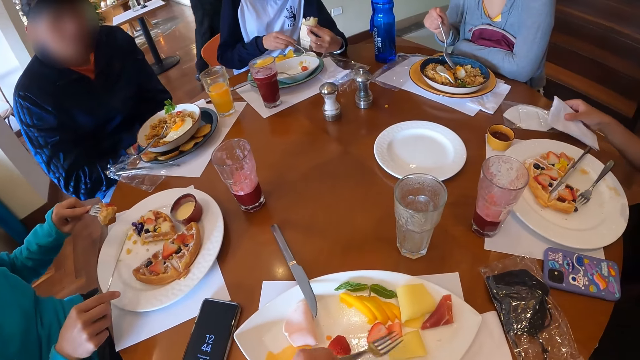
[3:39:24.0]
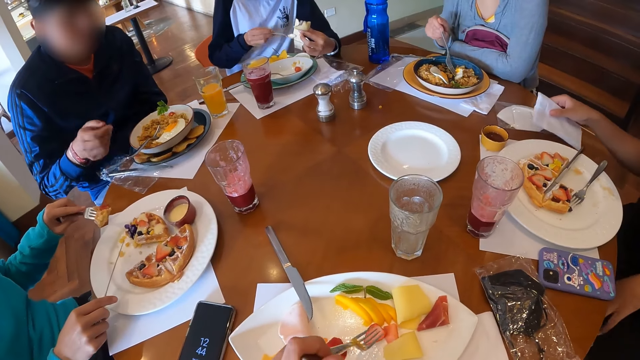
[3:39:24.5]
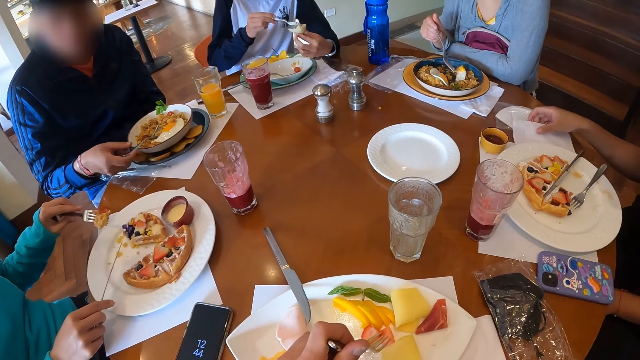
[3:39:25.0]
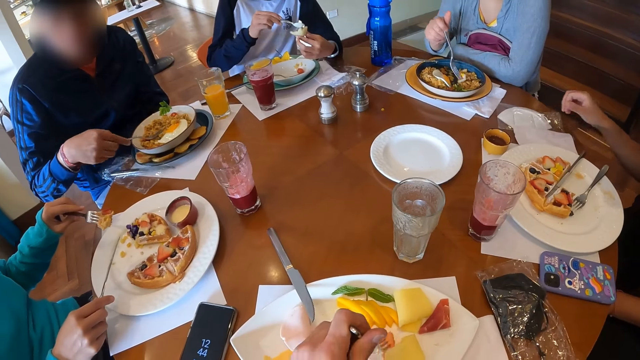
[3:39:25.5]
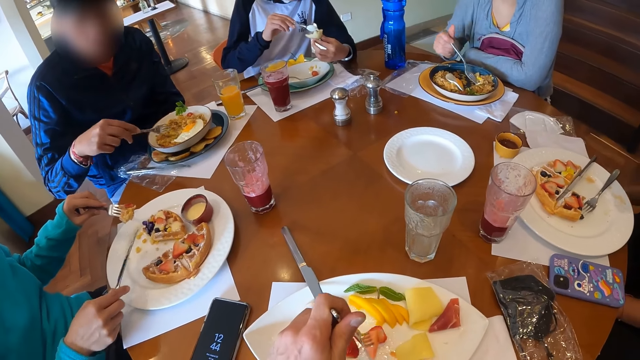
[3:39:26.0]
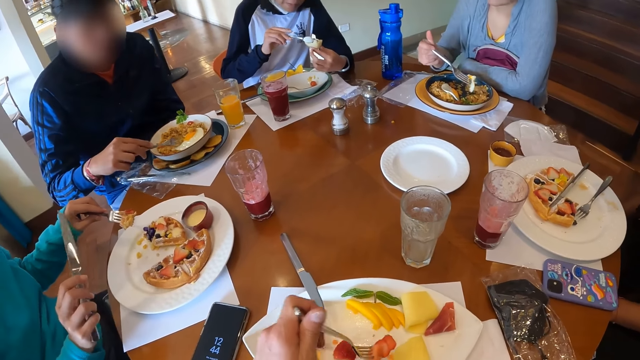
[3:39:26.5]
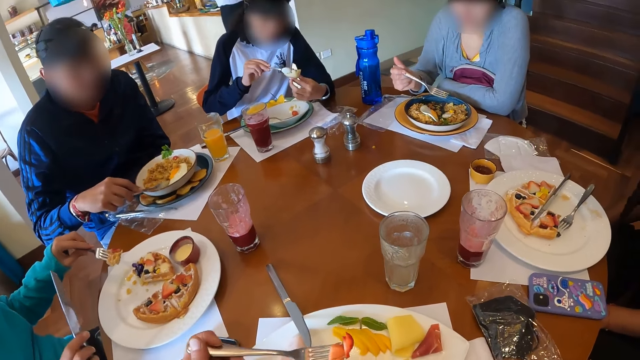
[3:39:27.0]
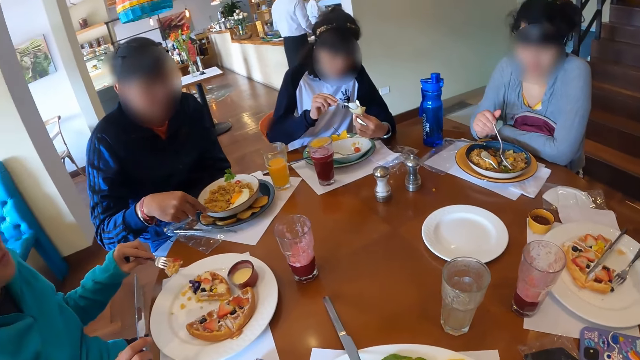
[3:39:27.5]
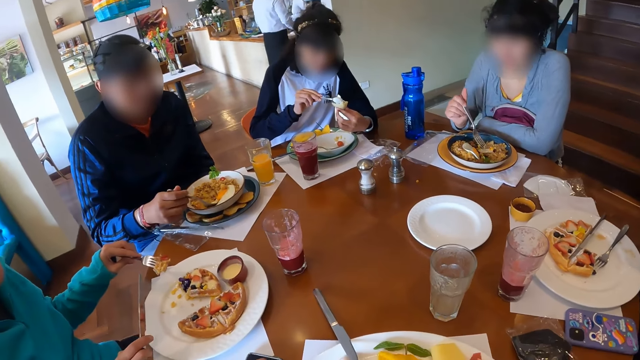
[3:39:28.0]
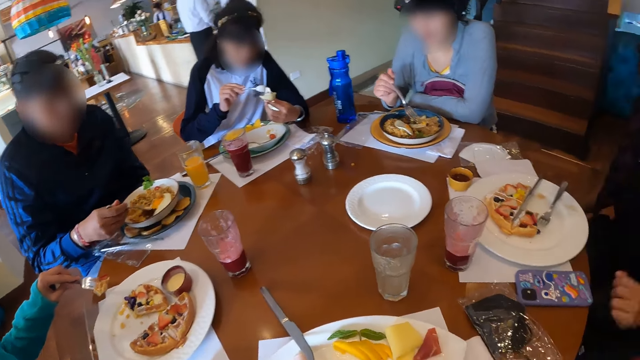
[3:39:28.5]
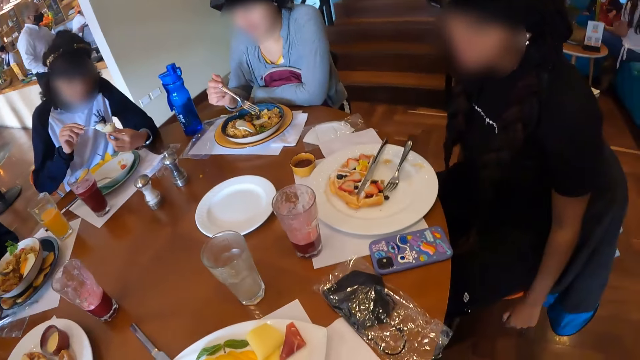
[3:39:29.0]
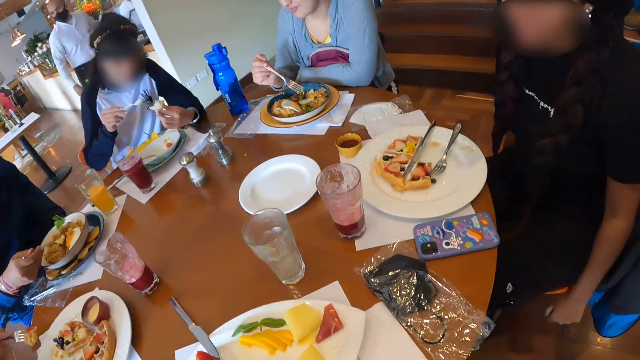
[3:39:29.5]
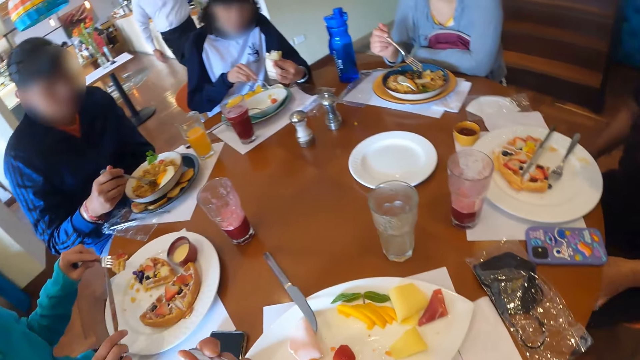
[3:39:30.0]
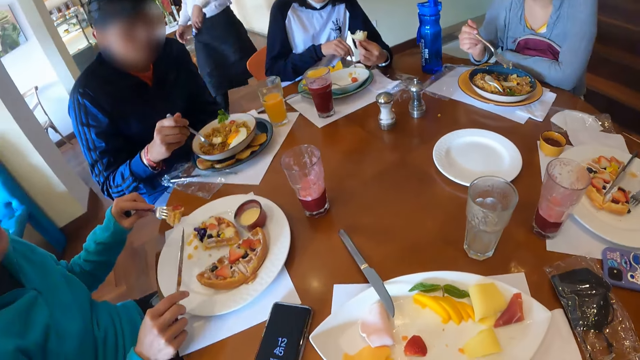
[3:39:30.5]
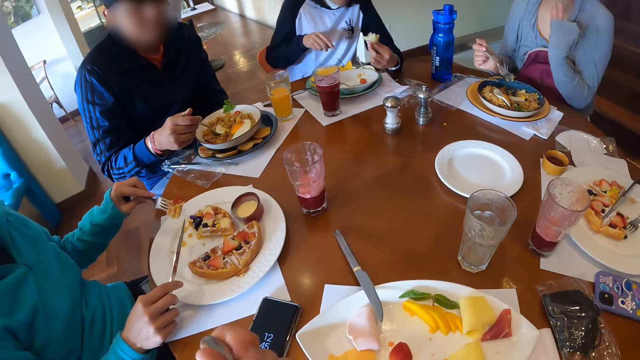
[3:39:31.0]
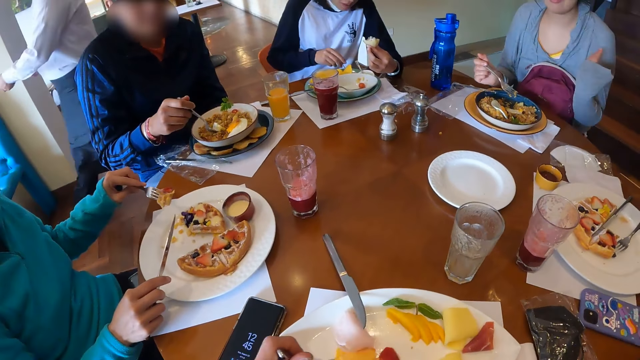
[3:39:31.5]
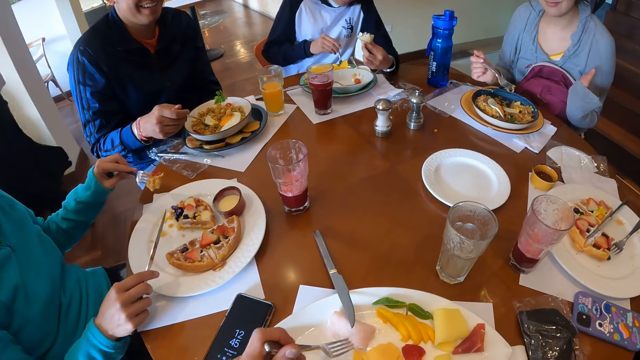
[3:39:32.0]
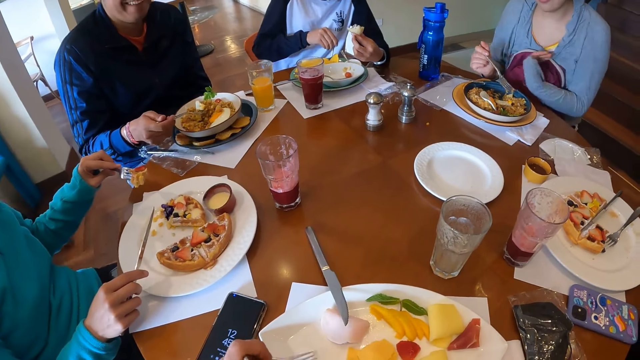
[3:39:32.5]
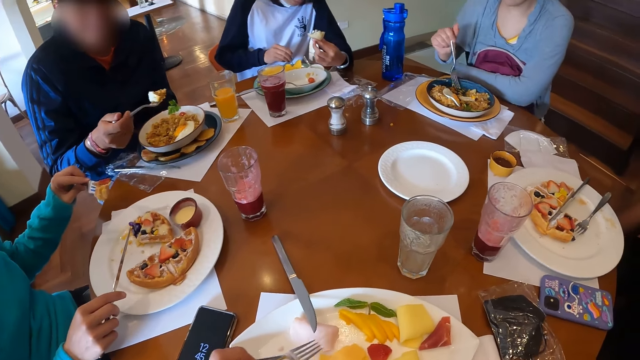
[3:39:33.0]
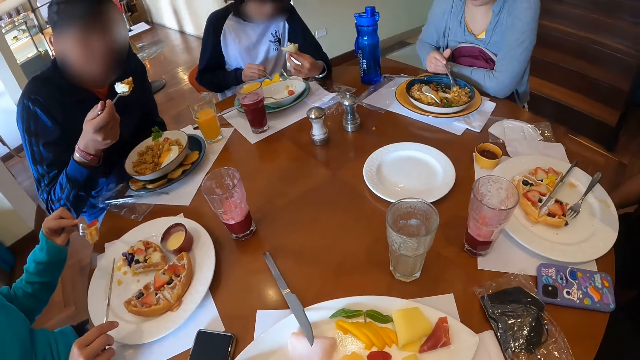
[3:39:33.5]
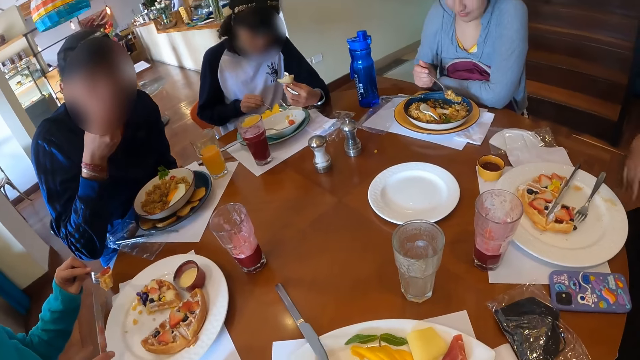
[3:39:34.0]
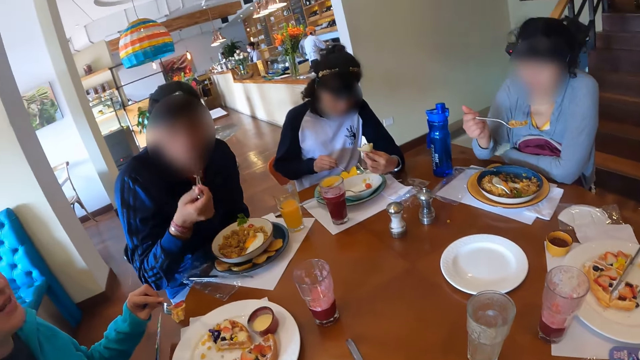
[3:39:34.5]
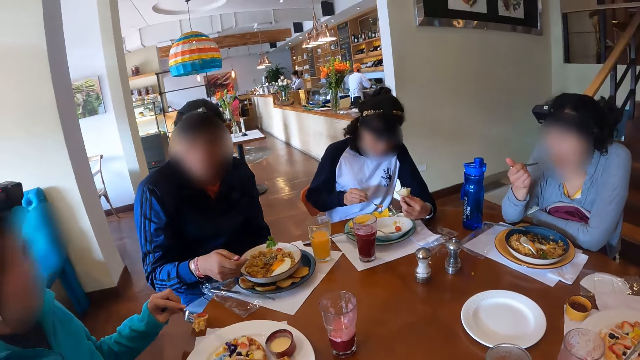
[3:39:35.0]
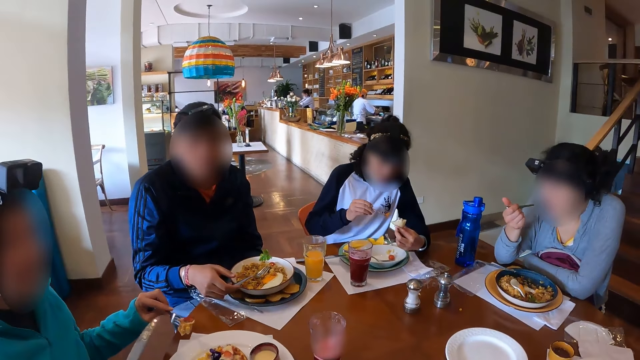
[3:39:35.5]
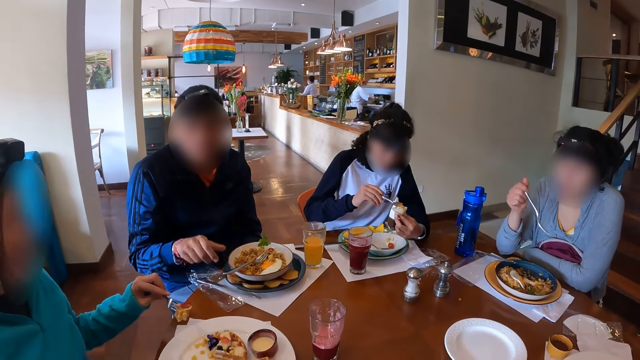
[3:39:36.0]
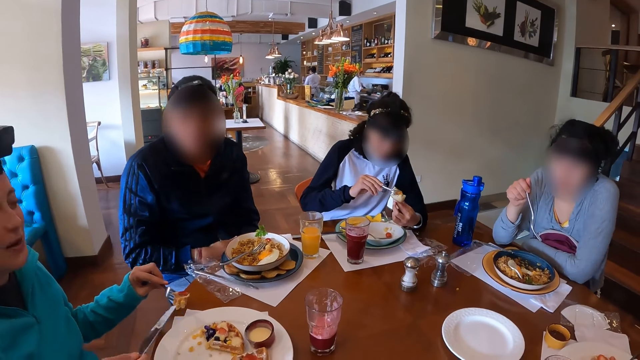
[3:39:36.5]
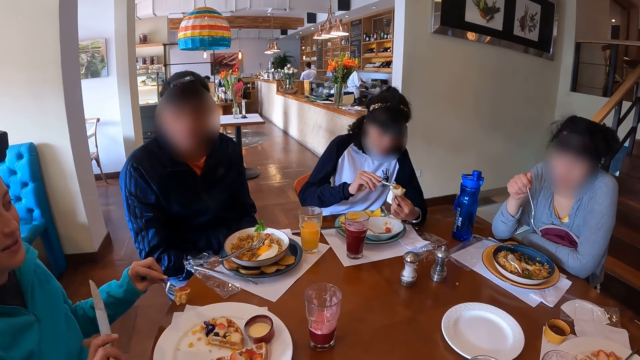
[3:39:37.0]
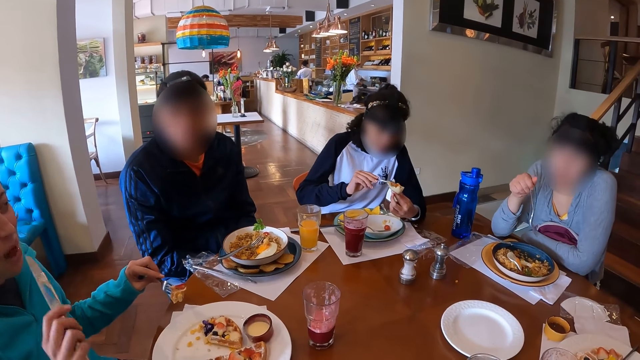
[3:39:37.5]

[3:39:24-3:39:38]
A woman scoops some cream from the bowl of cream to the snack in her left hand with the spoon in her right hand. The camera wearer picks from the plate of crudites with the fork in his left hand. A man picks the fork from the plate with his right hand. Another woman picks some noodles and egg from the plate with the fork in her right hand. The man picks some noodles and egg from the plate with the fork in his right hand. The camera wearer eats from the fork in his left hand. He looks around the table. The first woman places the spoon in the bowl of cream with her right hand. The camera wearer moves some cheese on the plate of crudites with the fork in his left hand. The first woman picks the spoon in the bowl of ketchup with her right hand. The camera wearer eats with the fork. The man eats from the fork in his right hand. The other woman picks some noodles and egg from the plate with the fork in her right hand. The first woman scoops the ketchup from the bowl into the snack in her left hand with the spoon in her right hand. The other woman eats from the fork in her right hand. The man places the fork on the plate with his right hand.

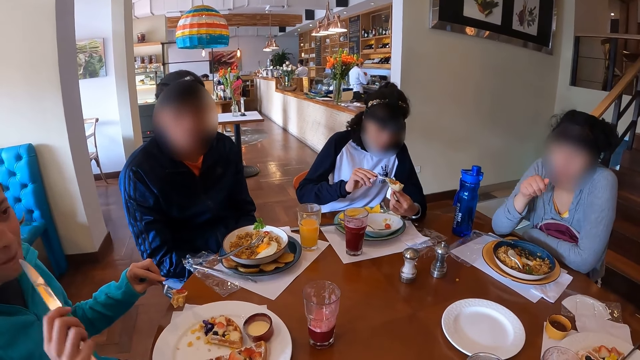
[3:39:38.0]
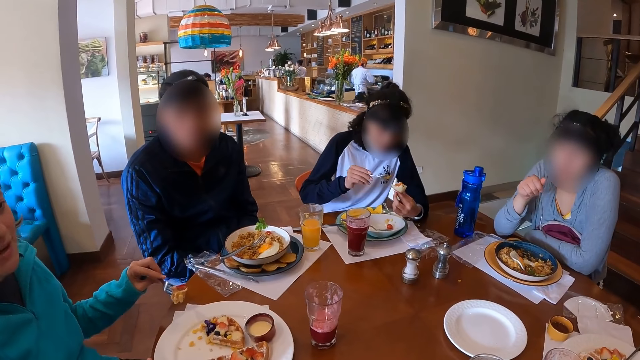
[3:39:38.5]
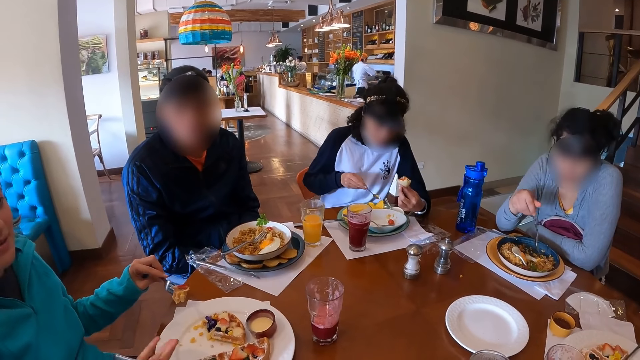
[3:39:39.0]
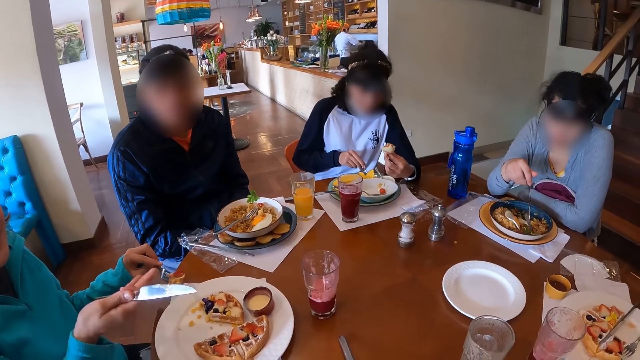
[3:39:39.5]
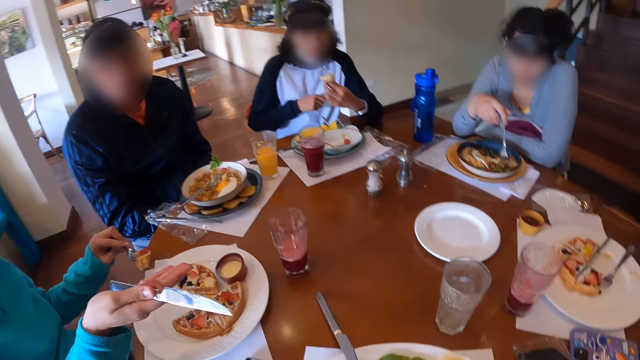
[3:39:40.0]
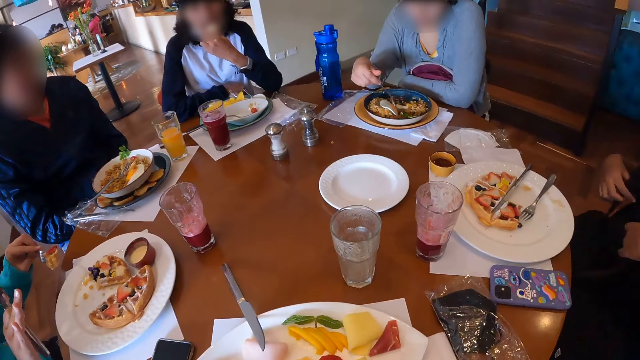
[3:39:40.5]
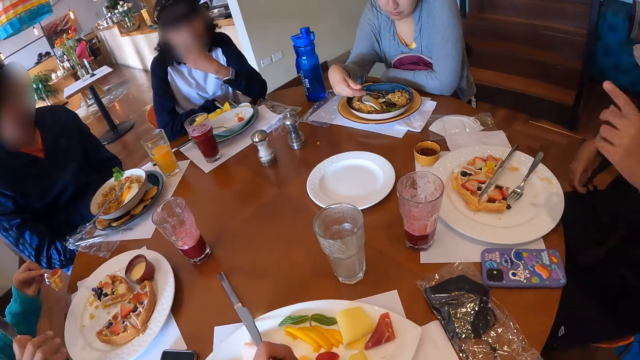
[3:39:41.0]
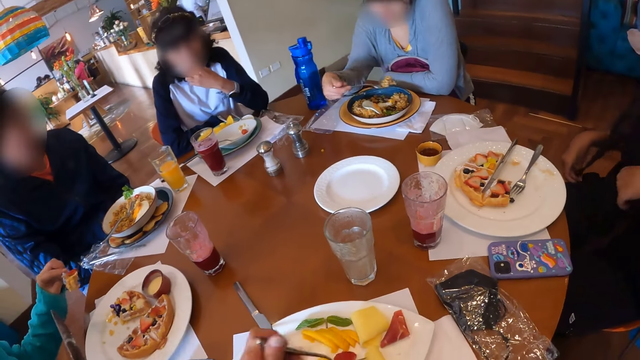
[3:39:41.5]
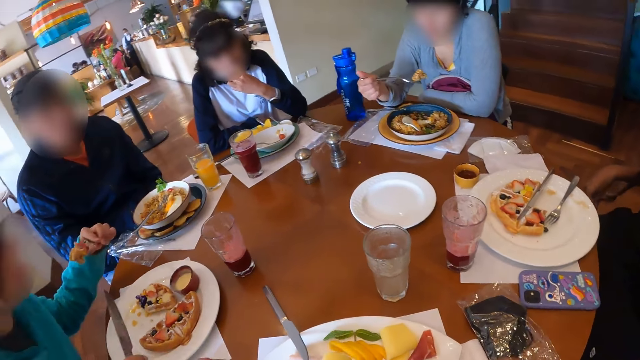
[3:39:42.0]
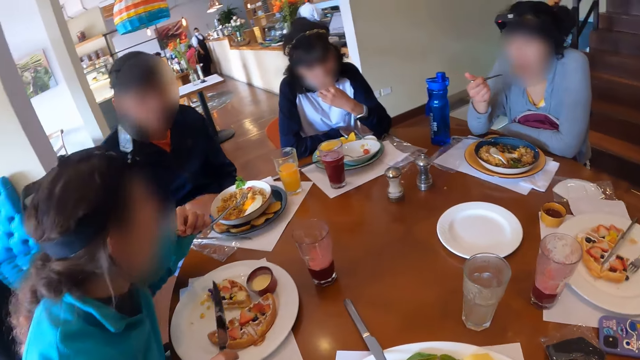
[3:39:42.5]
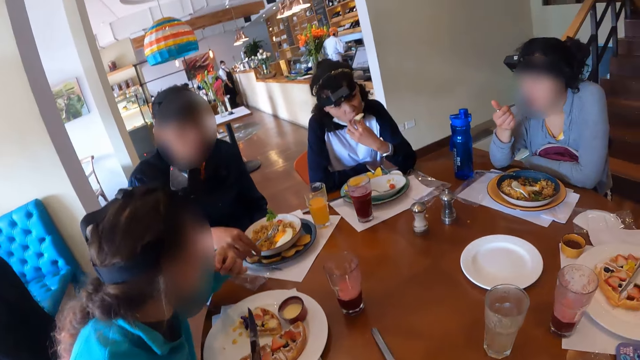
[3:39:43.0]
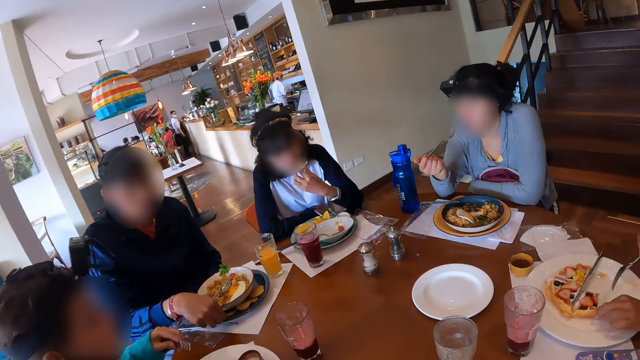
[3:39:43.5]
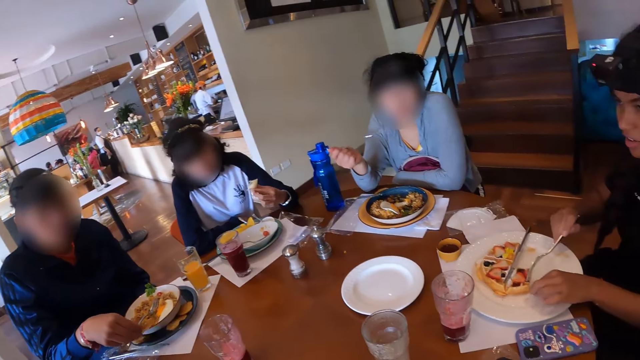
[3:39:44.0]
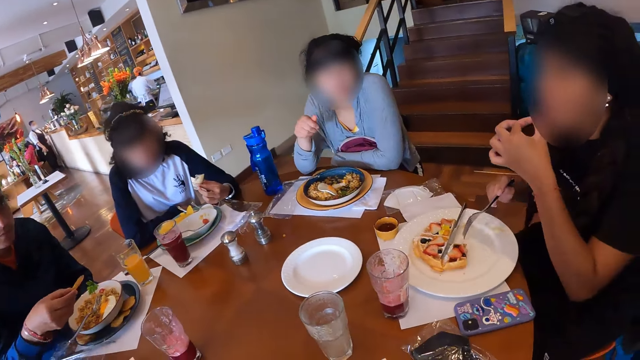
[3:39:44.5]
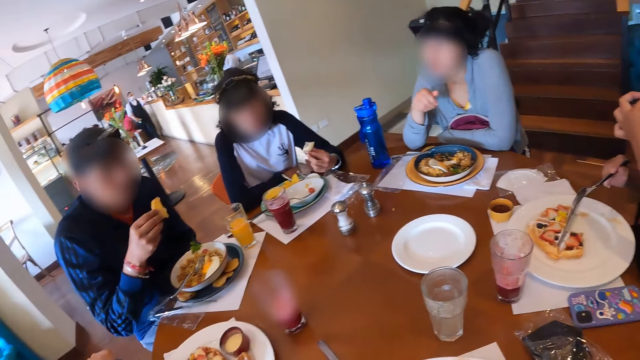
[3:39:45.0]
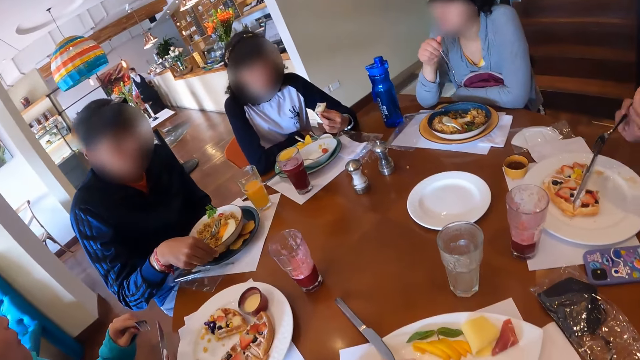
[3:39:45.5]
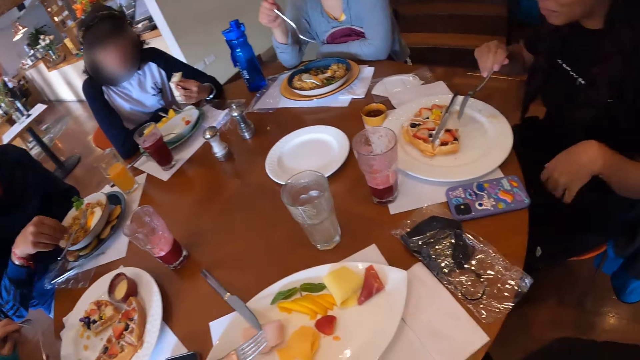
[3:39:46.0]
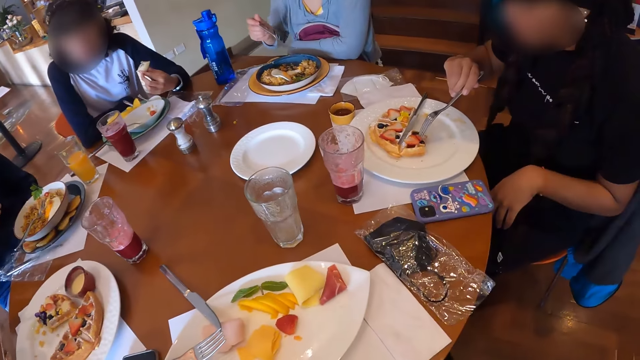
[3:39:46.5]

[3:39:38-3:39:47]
The woman places the spoon in the bowl with her right hand. Another woman picks some noodles from the plate with the fork in her right hand. The first woman eats from the snack in her left hand. The camera wearer picks from the plate of crudites with the fork in his left hand. He interacts. The second woman eats from the fork in her right hand. A third woman eats from the fork in her left hand. The man picks the potato slice from the plate on the table with his right hand. A fourth woman picks a topping from the plate with her left hand and eats the topping from her left hand. The camera wearer looks around the table. The man places the potato slice on the plate on the table with his right hand.
